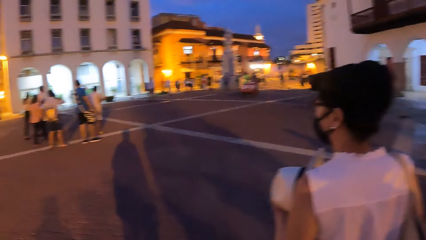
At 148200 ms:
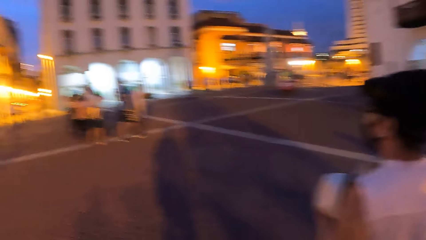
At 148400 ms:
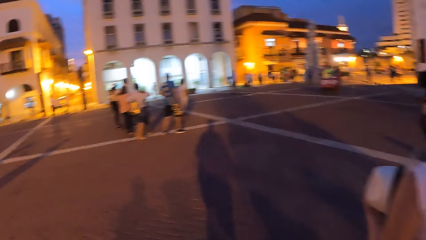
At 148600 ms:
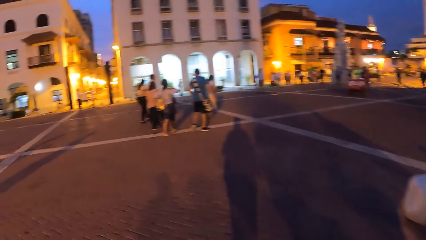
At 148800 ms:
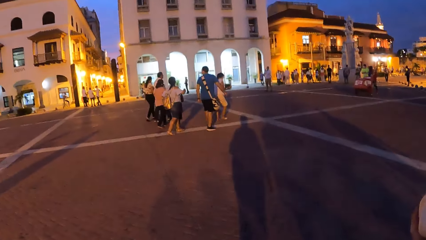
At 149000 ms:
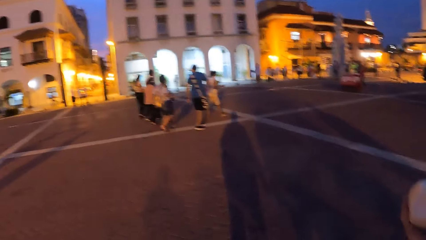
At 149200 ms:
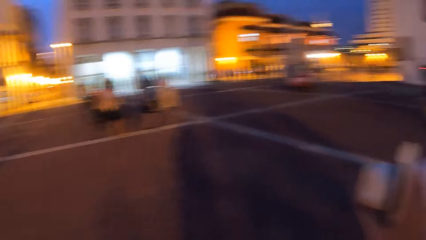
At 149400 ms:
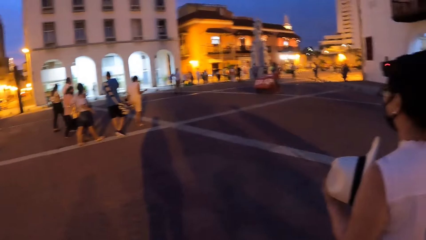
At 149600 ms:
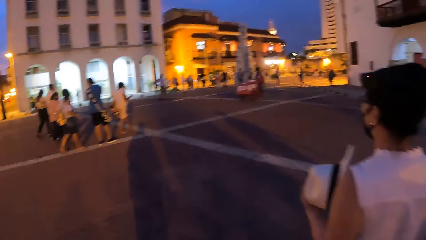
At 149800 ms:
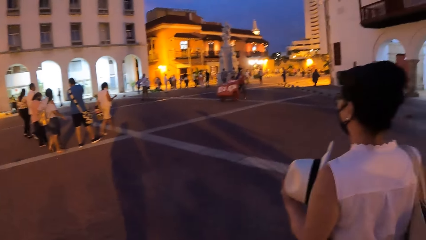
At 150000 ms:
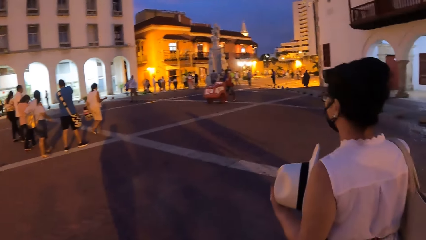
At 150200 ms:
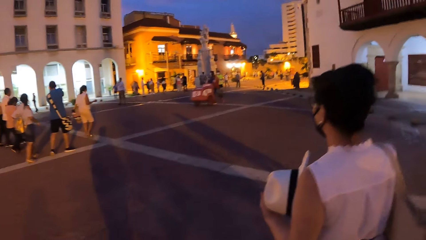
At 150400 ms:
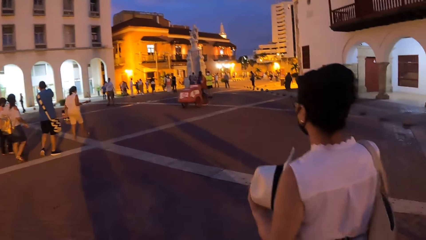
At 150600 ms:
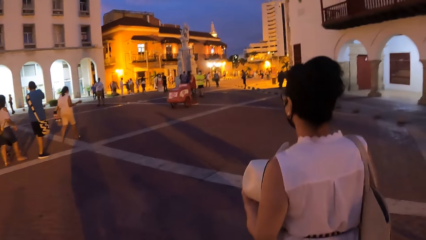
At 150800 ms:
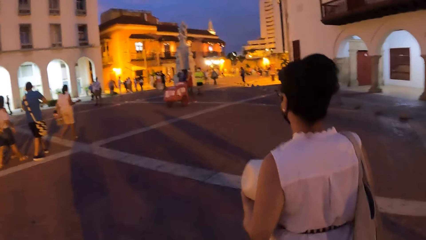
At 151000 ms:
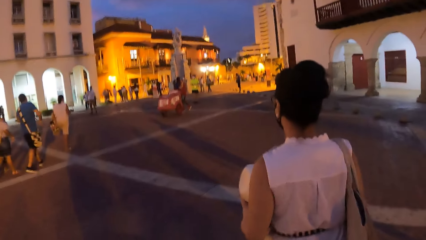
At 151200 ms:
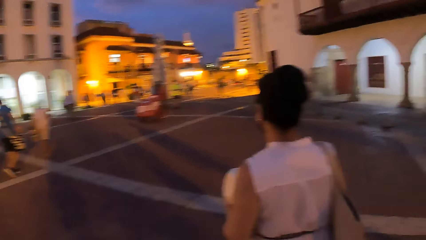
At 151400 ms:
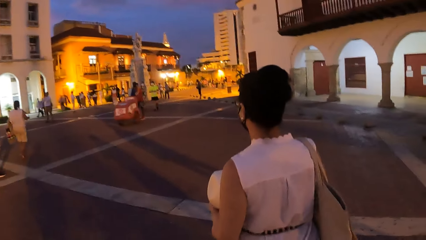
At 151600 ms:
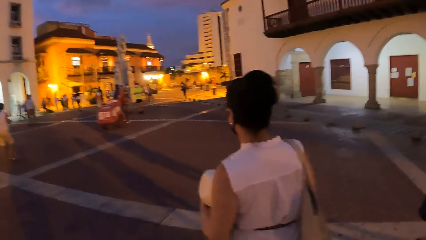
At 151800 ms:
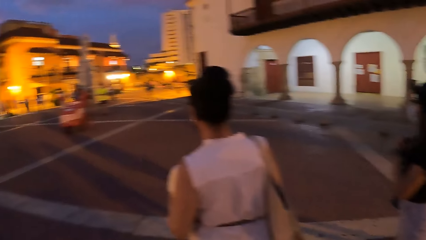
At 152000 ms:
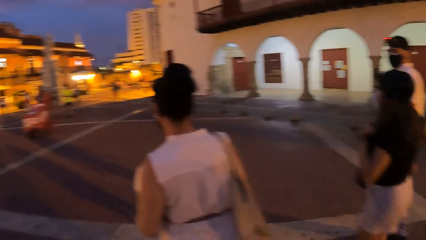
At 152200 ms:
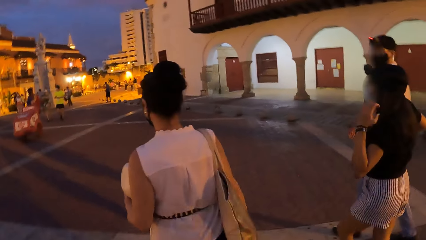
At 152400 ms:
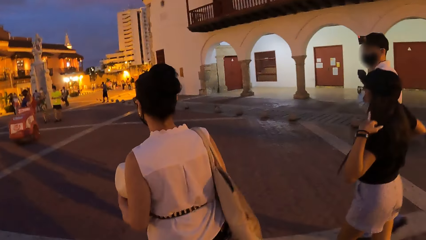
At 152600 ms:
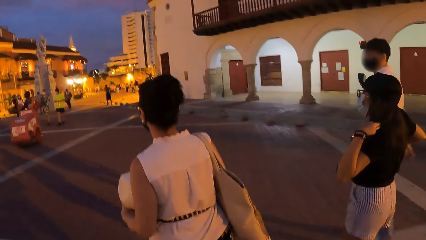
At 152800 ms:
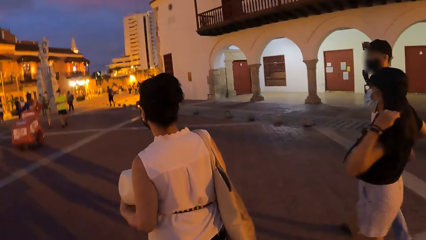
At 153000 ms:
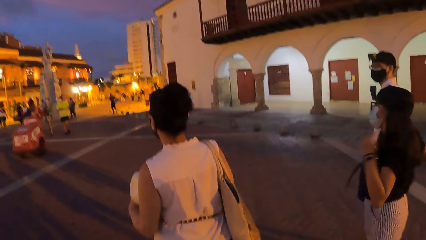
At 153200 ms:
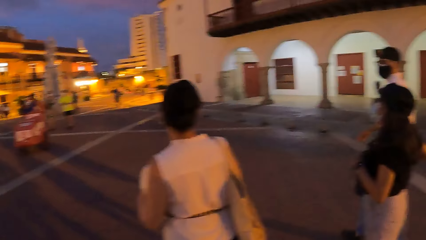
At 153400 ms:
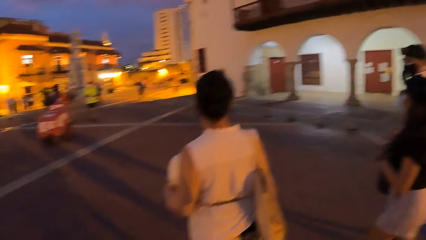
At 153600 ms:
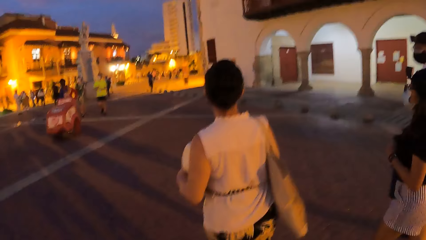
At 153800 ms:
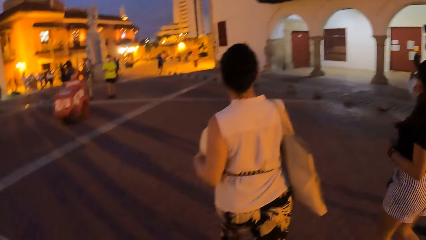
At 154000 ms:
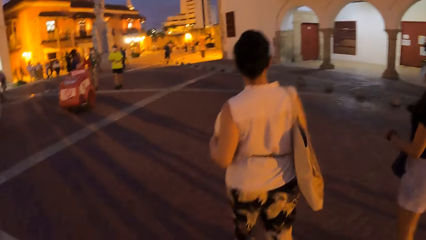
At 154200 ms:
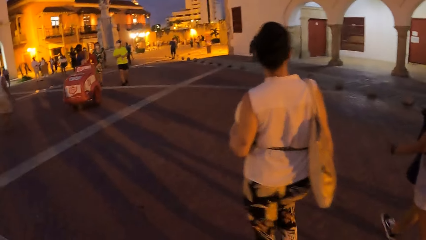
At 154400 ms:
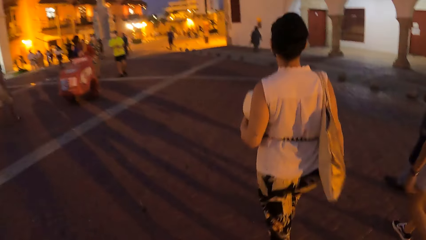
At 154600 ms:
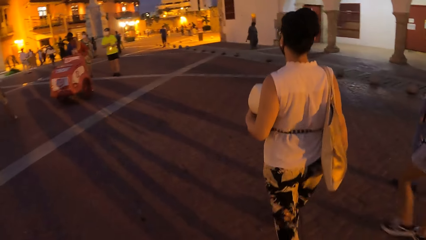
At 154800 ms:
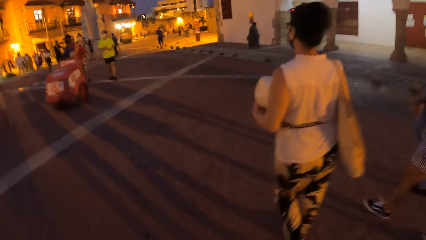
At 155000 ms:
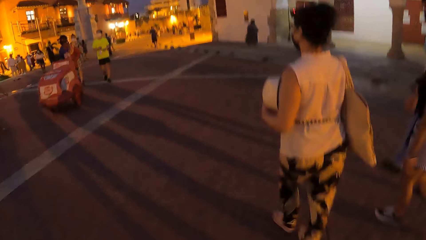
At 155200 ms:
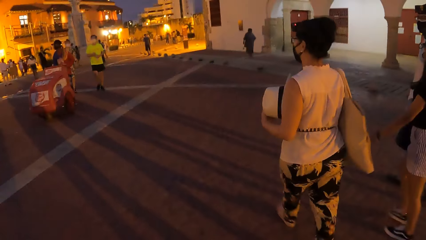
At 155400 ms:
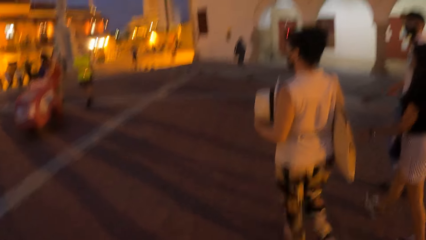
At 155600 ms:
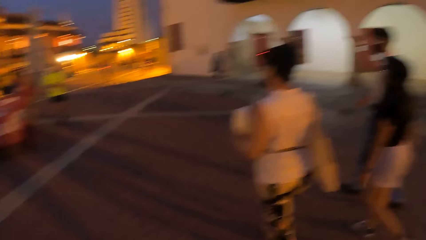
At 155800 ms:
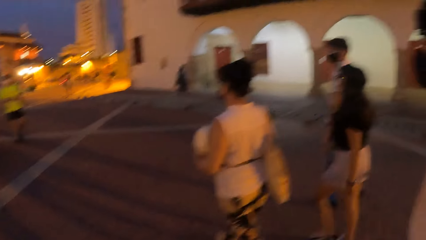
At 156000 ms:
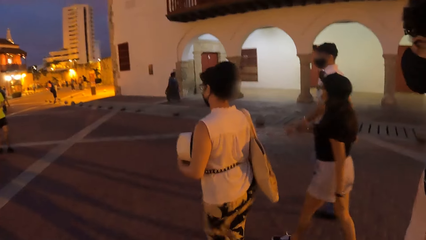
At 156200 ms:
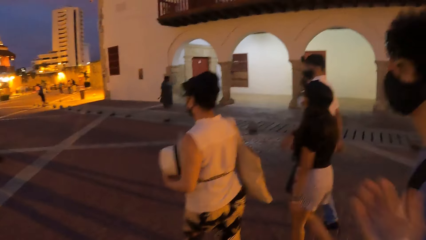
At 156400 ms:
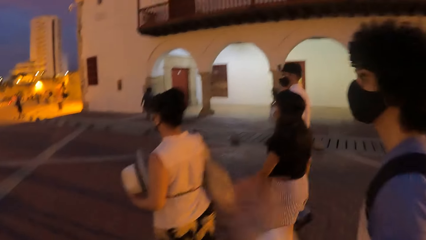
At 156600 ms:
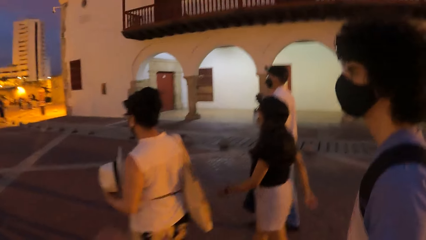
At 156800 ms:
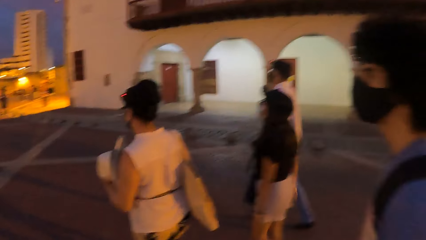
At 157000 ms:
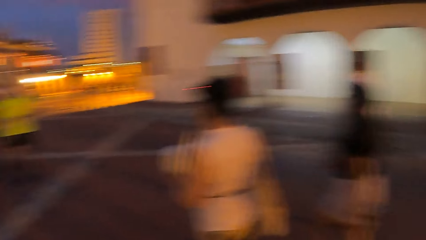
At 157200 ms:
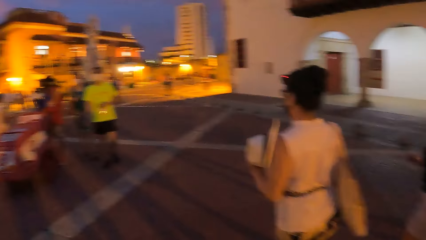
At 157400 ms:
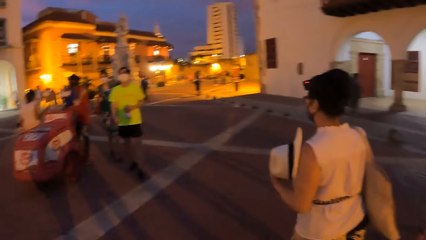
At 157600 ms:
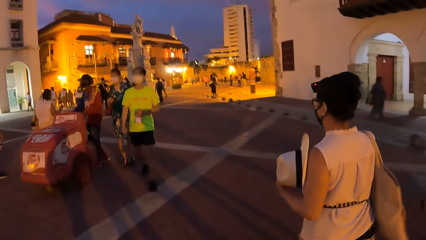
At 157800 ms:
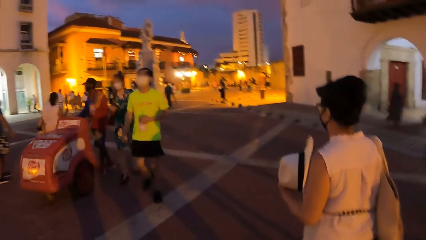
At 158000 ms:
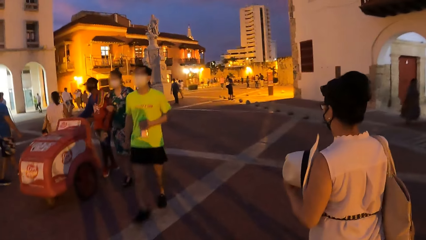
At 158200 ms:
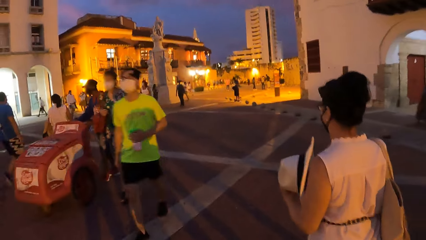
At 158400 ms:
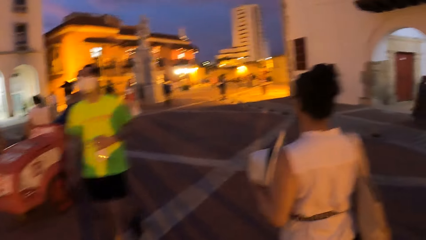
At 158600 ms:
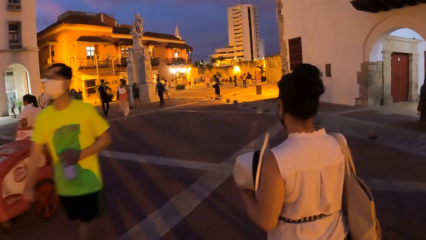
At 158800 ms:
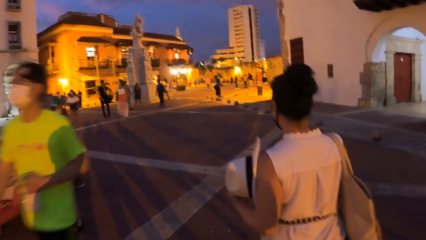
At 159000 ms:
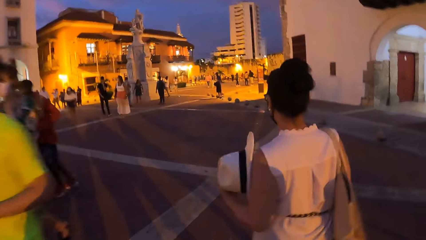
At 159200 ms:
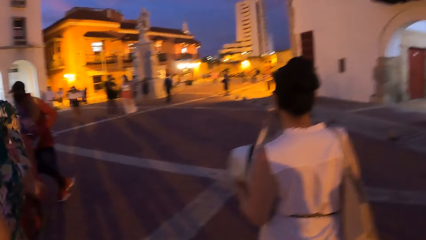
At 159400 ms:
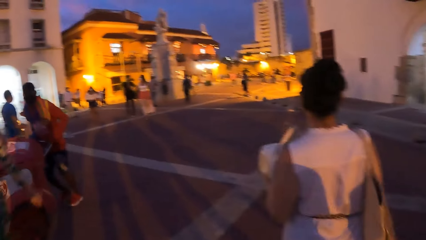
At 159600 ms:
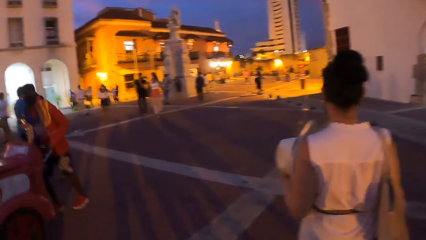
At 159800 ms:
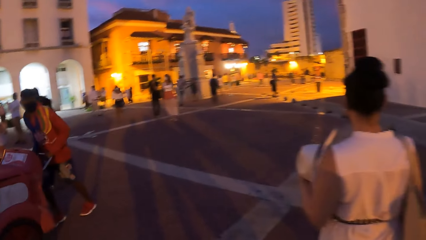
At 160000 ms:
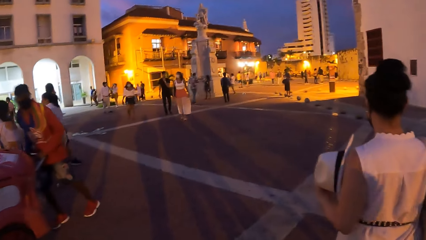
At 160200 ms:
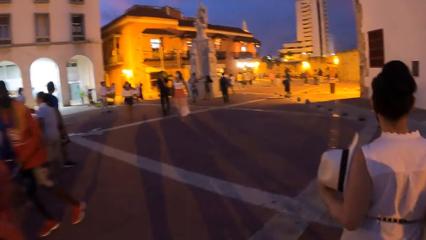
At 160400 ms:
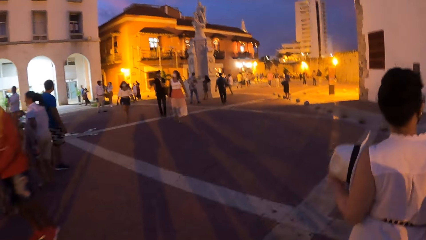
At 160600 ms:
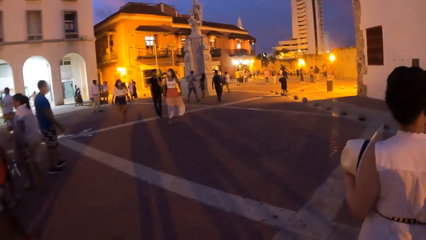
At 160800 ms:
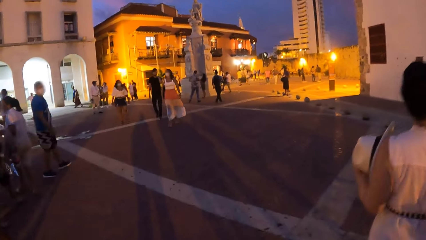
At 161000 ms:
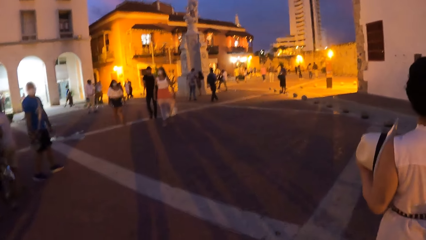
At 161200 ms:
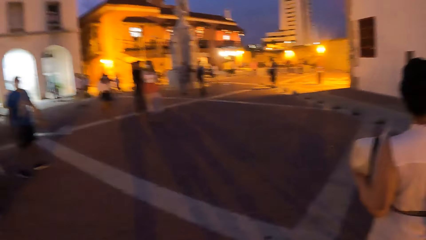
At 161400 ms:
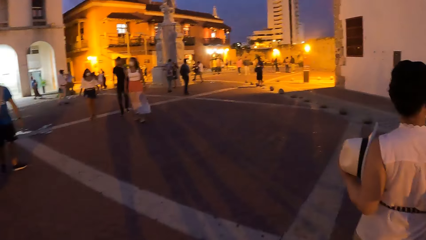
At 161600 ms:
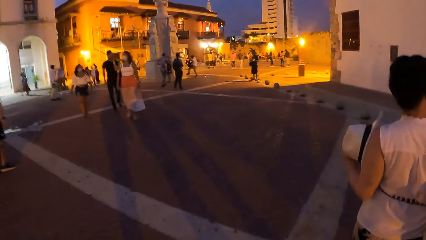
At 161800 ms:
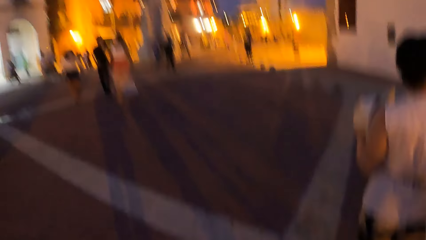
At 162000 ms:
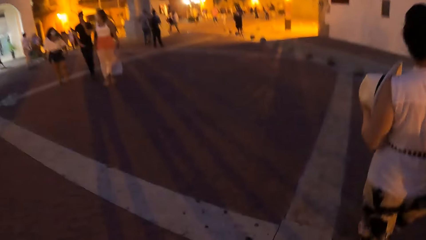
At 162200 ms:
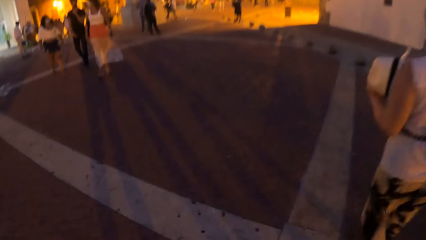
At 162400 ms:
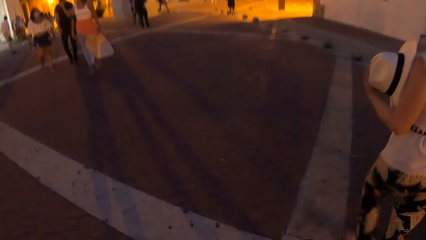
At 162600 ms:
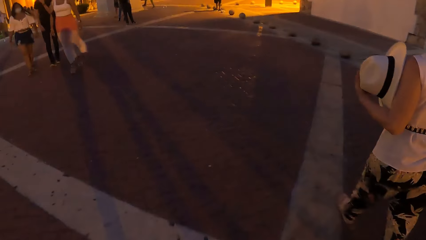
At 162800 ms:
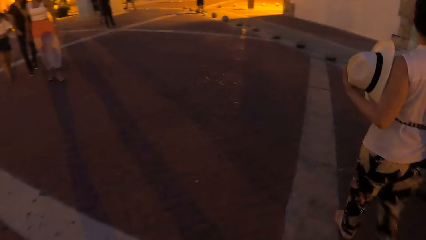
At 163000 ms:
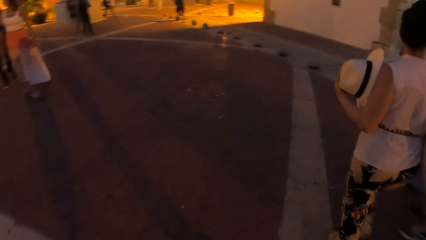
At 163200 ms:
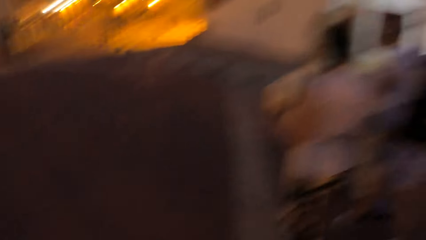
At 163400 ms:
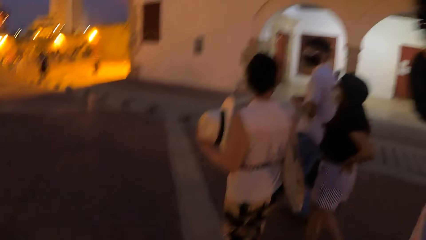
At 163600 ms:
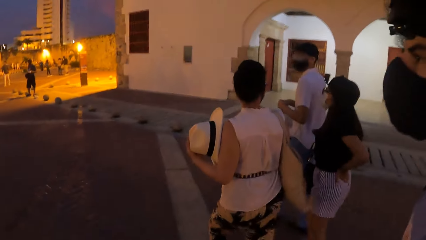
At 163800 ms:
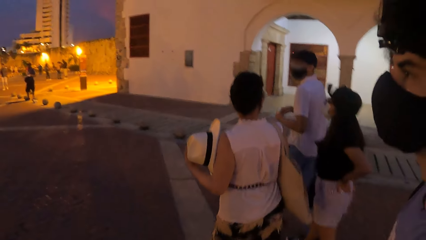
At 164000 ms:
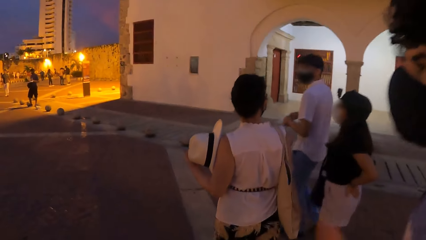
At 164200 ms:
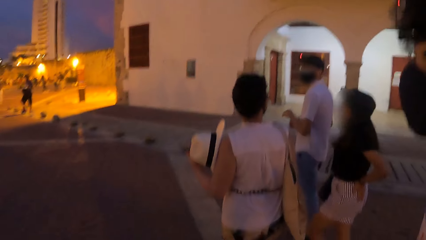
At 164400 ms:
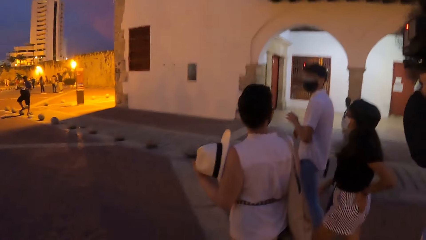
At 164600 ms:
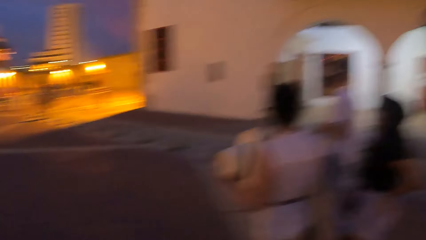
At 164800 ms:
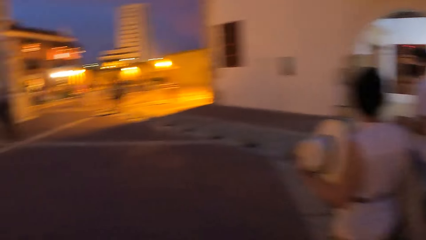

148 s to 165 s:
A person talks to another person. The camera wearer walks on the road with them and other people.
